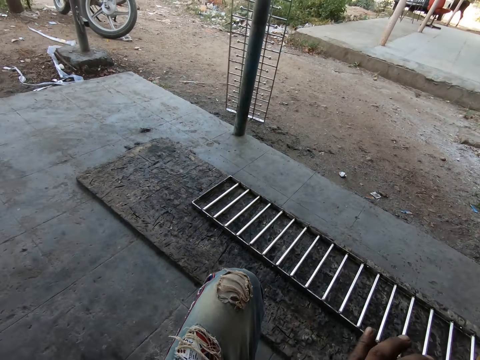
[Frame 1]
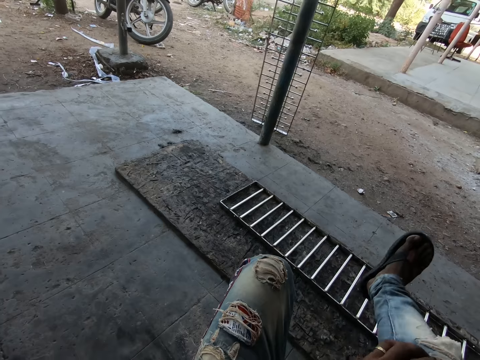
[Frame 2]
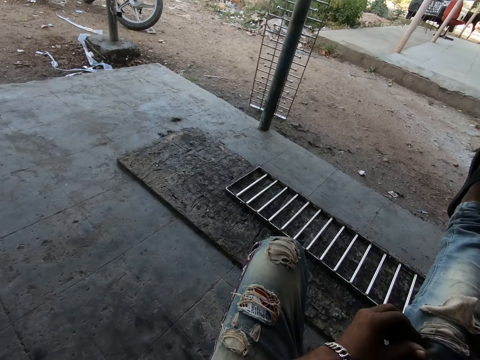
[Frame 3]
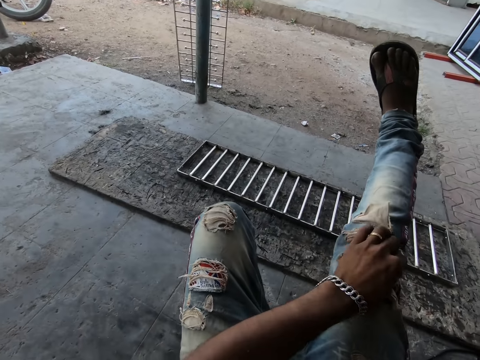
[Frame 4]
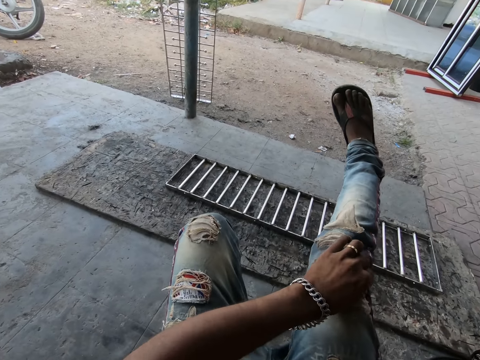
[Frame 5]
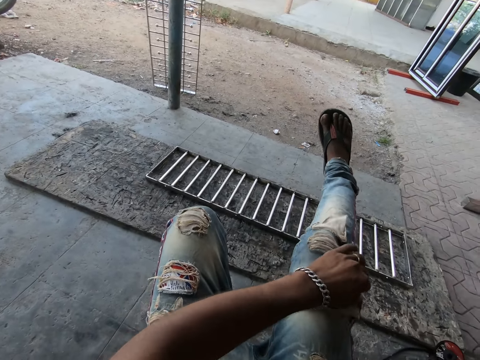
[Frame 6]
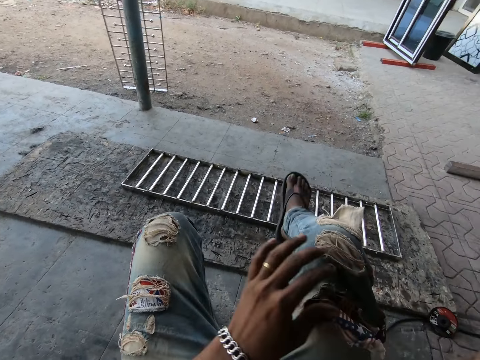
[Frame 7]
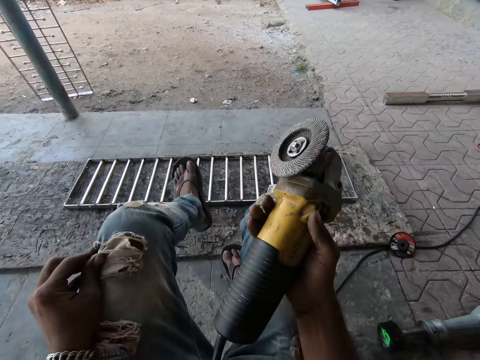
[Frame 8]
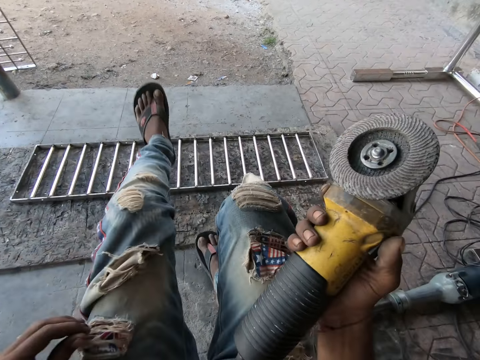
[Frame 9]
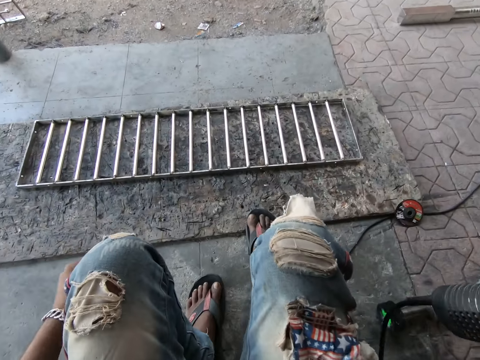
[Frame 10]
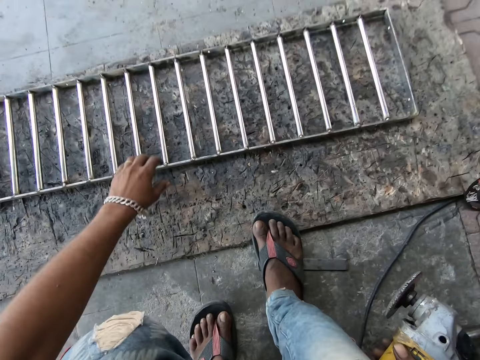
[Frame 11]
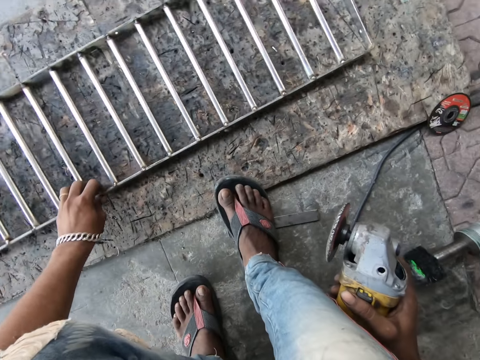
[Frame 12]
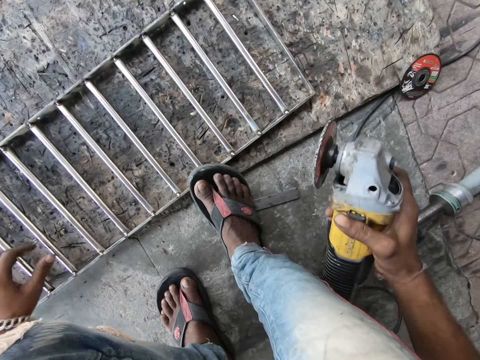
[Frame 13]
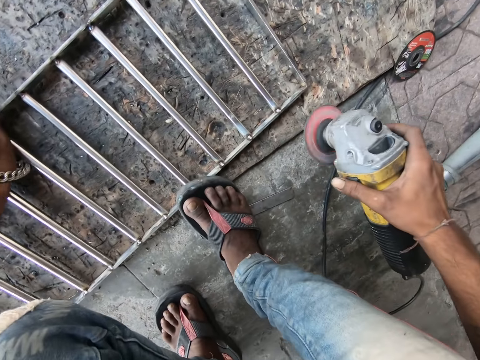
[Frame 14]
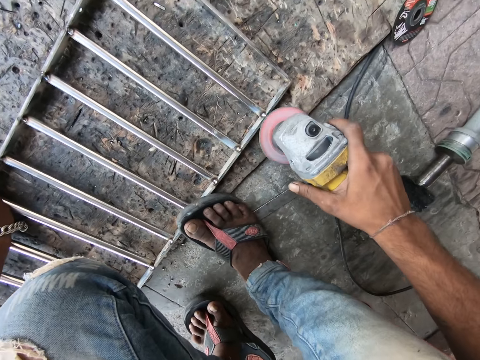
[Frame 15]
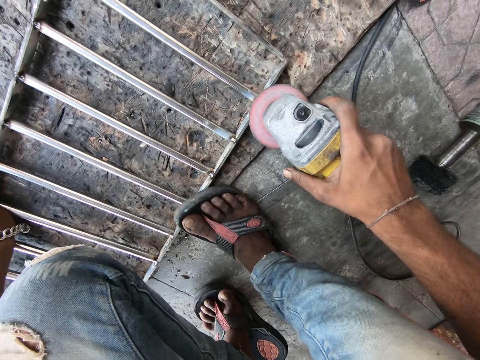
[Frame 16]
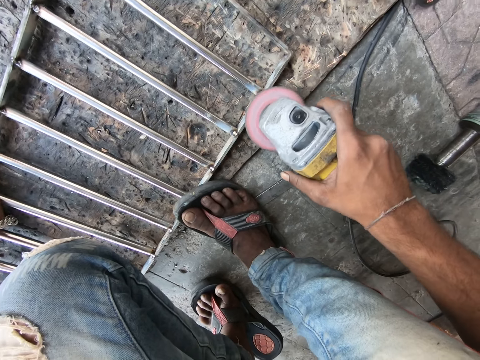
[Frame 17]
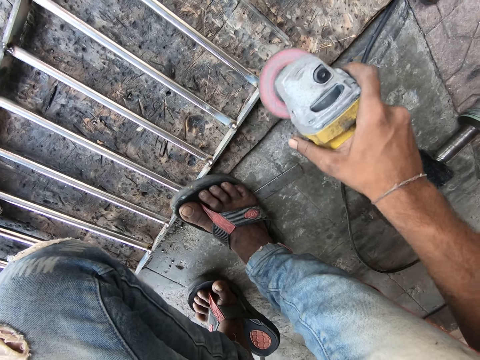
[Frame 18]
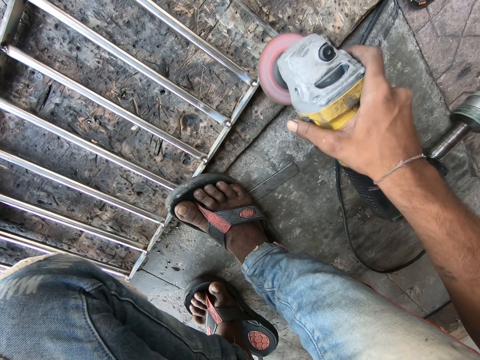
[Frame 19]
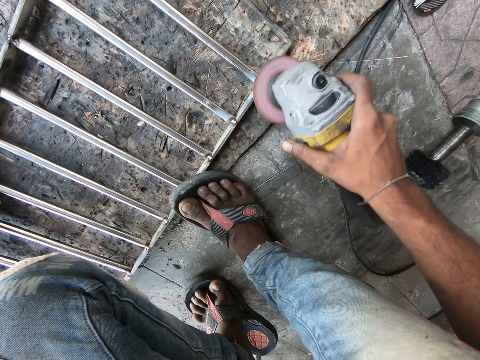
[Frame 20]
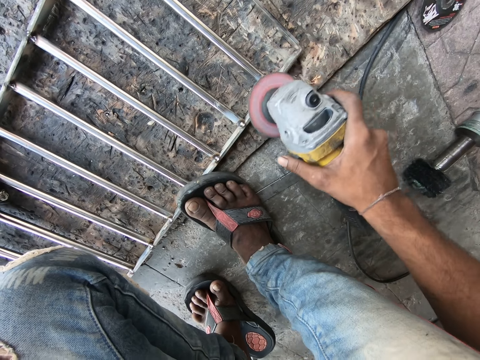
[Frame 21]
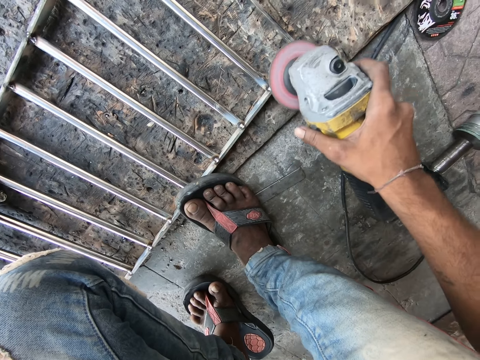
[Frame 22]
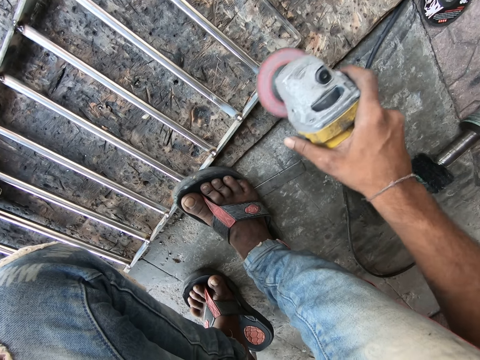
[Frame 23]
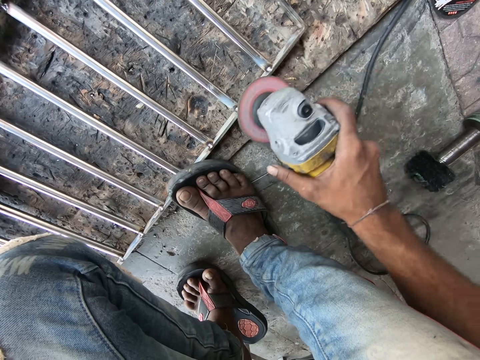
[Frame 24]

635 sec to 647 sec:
The camera wearer lifts his right leg. He pulls his trousers. He puts his leg down. He lifts his left leg. He pulls his trousers. He puts his leg down. He moves the metal frame with his left hand. He holds the metal frame. He puts the right leg on something. He moves the metal grinder. He grinds the metal frame with the angle grinder.

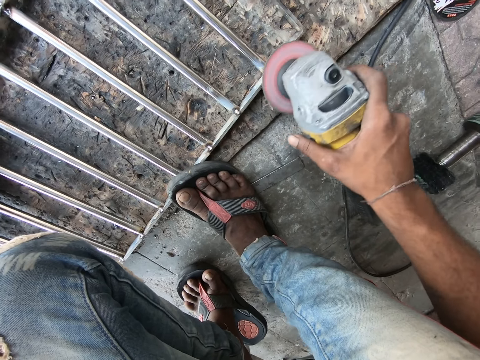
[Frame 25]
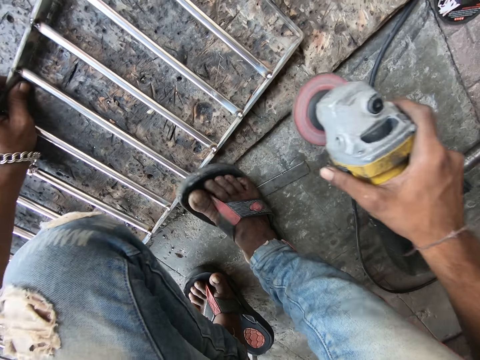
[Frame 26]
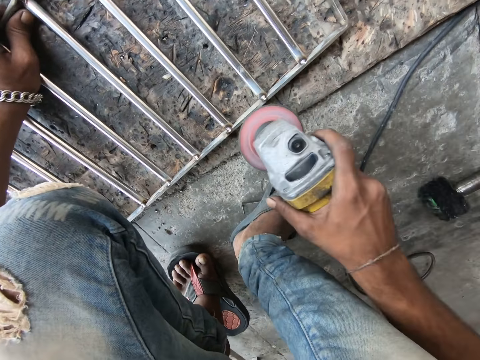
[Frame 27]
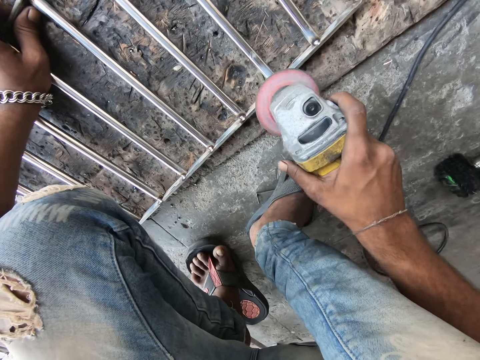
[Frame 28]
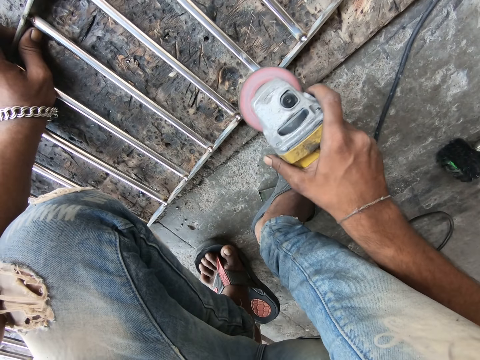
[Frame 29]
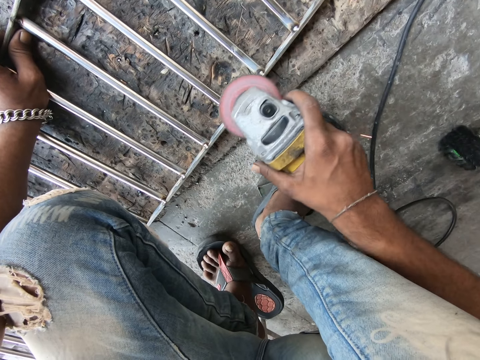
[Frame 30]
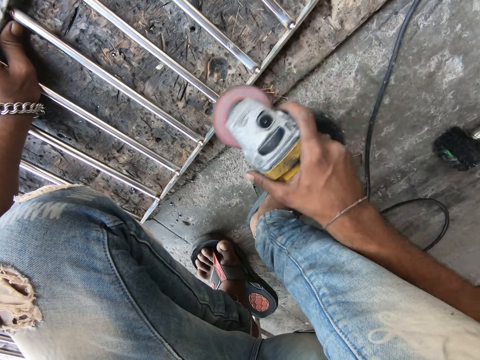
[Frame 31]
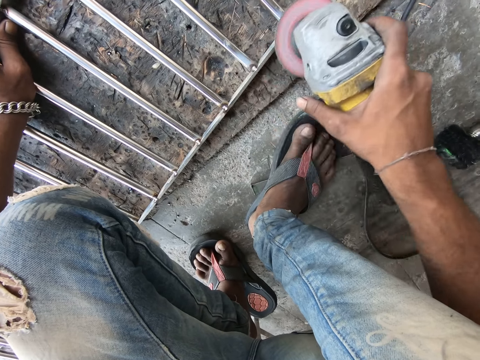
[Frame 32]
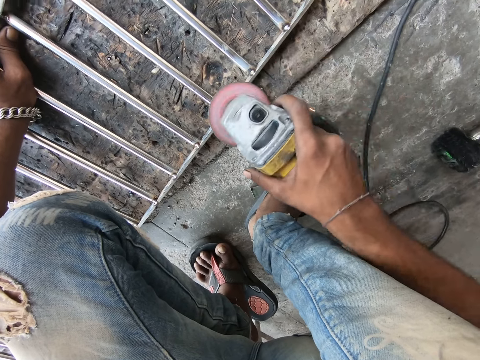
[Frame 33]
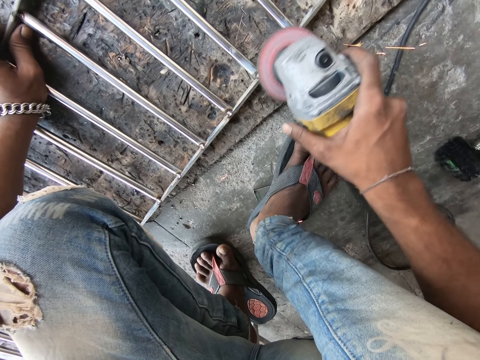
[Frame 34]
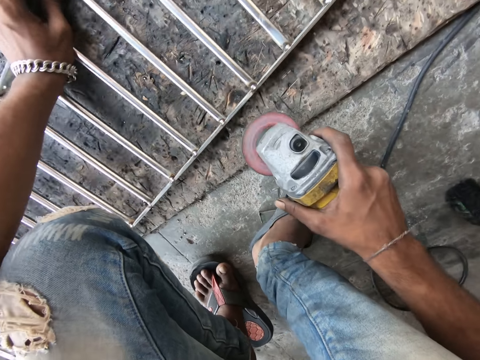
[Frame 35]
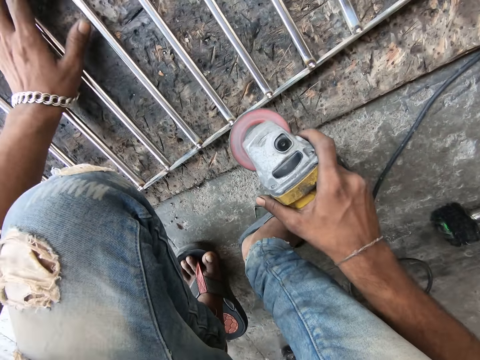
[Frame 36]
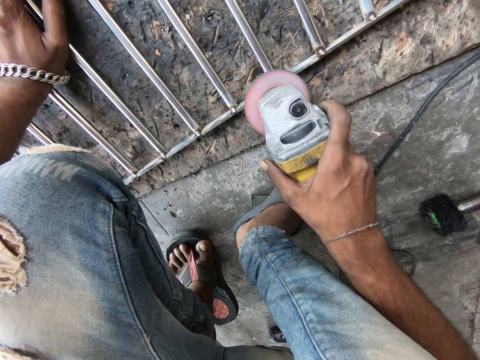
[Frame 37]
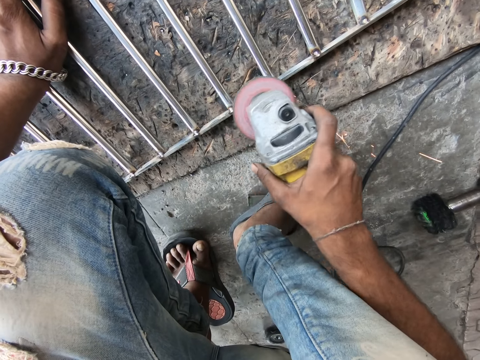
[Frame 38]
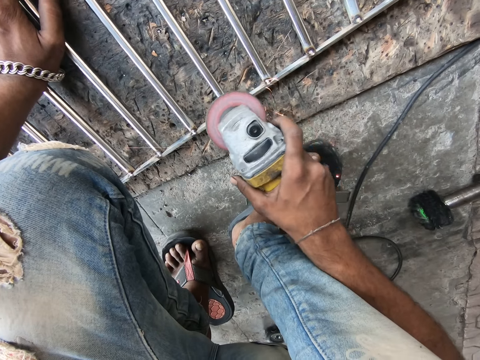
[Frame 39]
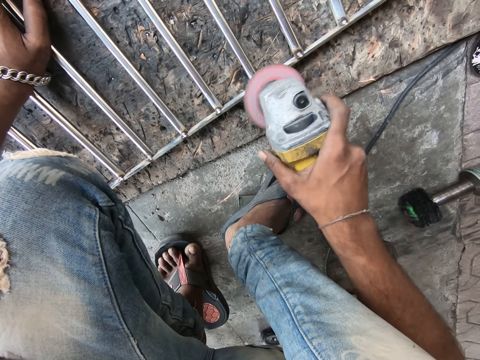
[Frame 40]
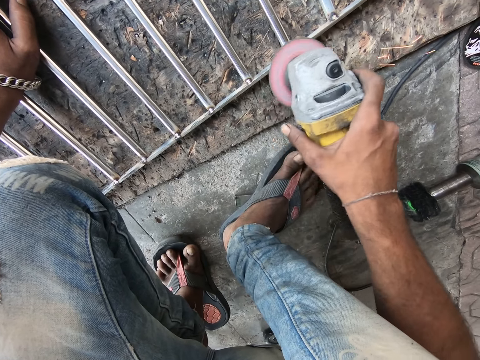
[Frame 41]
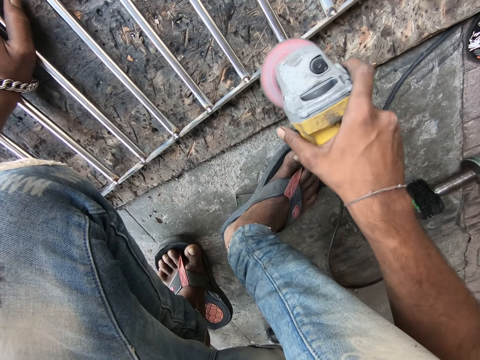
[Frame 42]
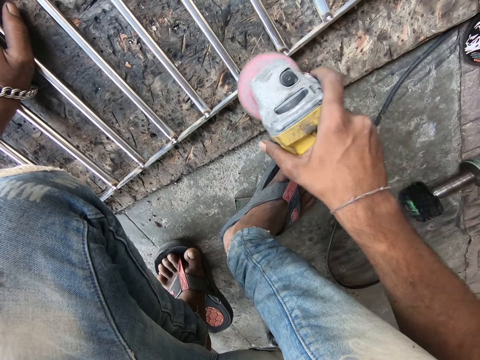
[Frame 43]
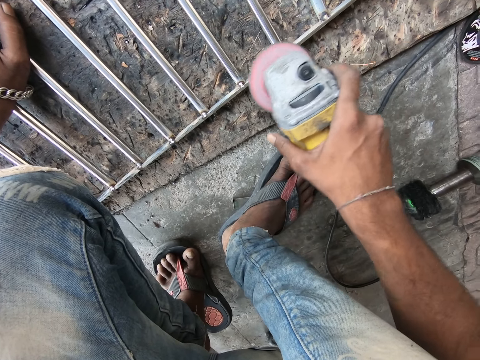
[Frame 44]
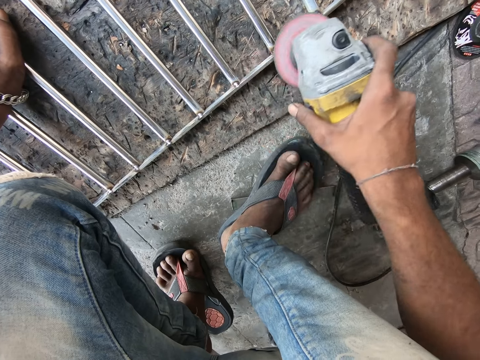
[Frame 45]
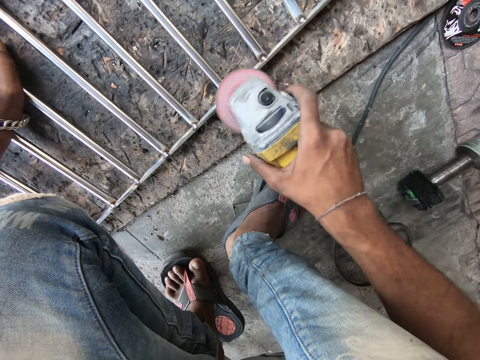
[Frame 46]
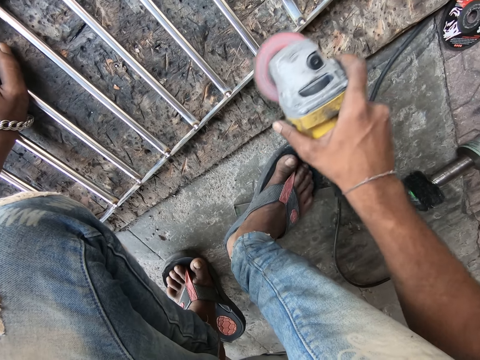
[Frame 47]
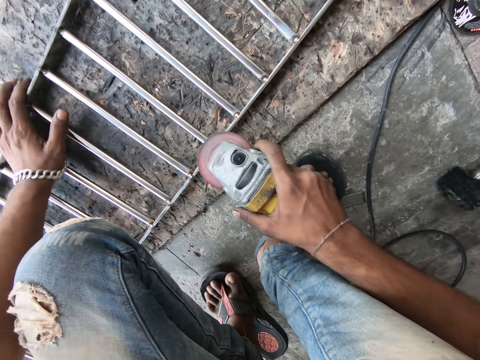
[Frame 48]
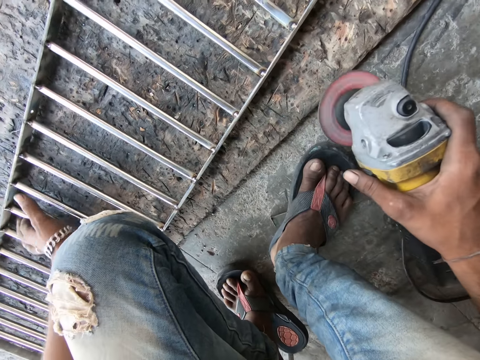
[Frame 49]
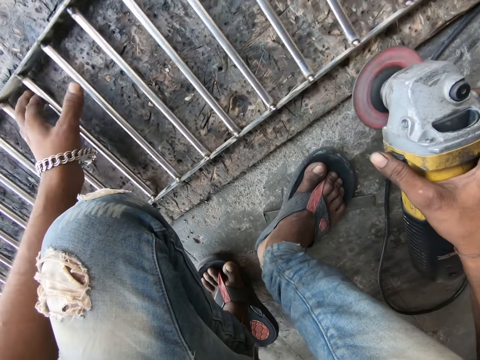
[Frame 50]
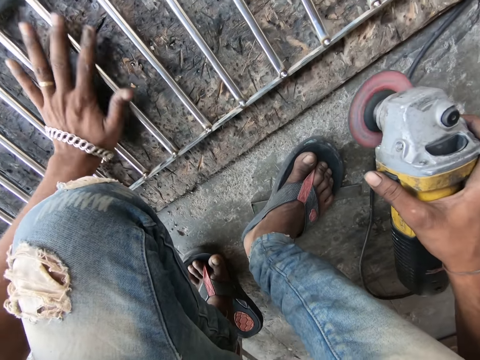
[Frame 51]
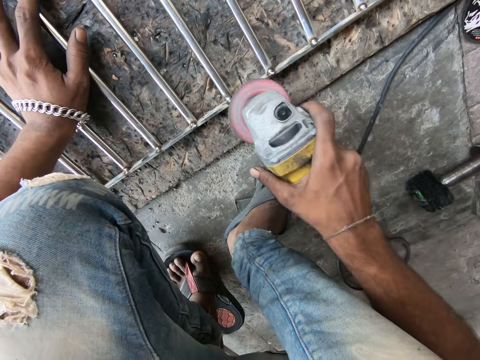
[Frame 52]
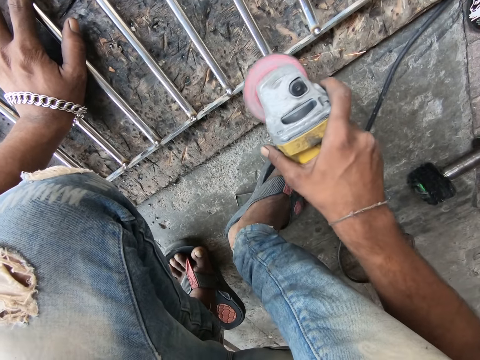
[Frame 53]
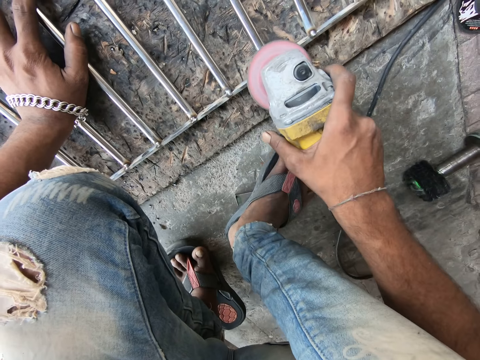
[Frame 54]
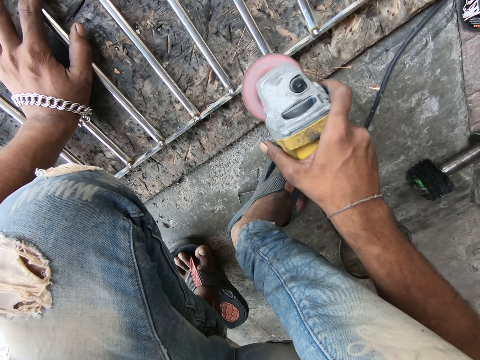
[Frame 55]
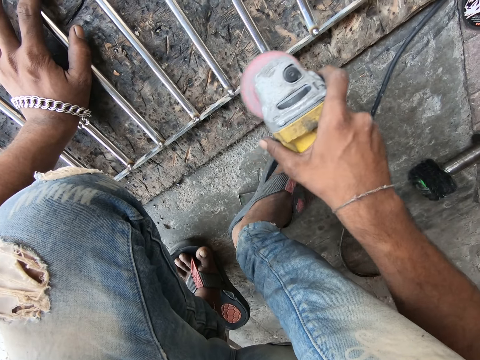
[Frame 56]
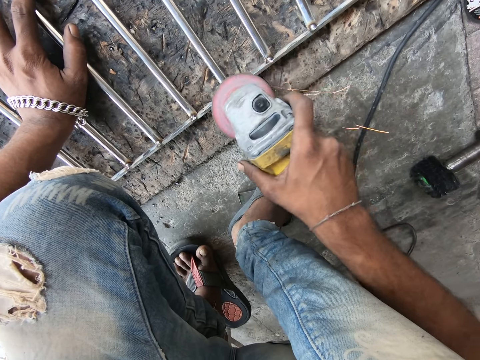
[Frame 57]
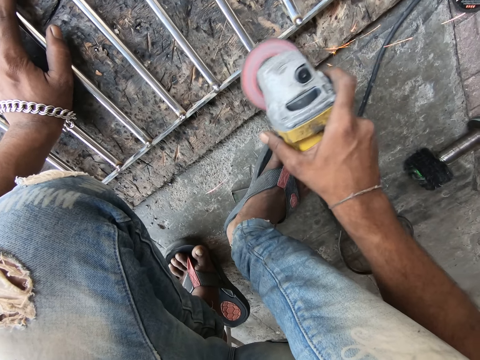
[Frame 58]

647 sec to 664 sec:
The camera wearer moves the left hand. He removes the leg from something. He grinds something. He moves the metal frame with his left hand. He grinds the metal frame with the angle grinder. He puts the hand on something. He moves the hand along something. He moves the metal frame with his left hand. He grinds the metal frame with the angle grinder. He puts a hand on something.
